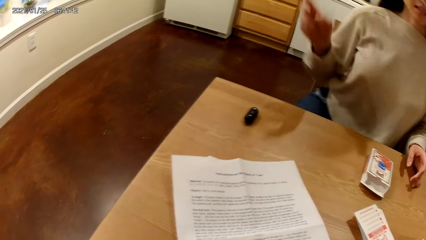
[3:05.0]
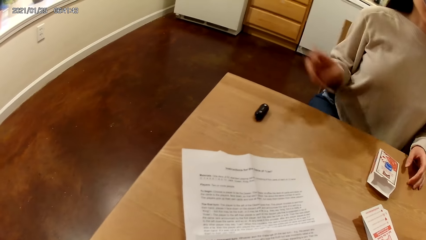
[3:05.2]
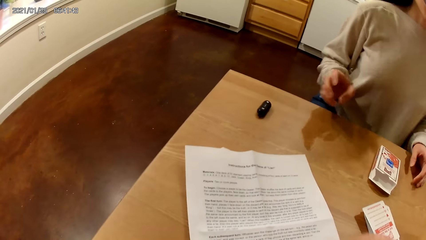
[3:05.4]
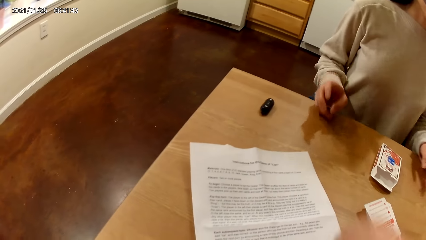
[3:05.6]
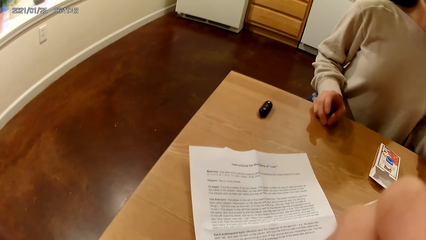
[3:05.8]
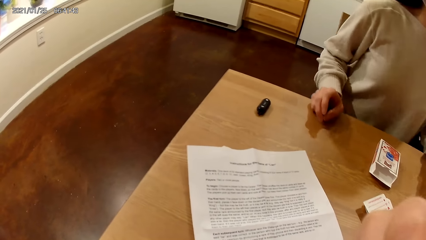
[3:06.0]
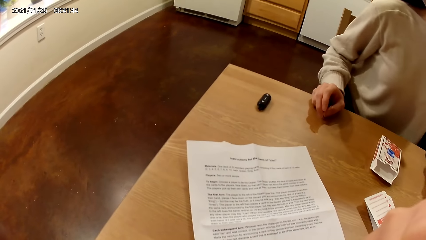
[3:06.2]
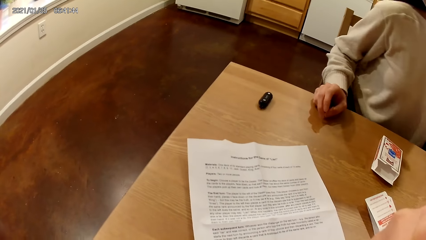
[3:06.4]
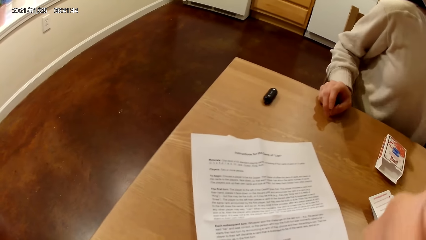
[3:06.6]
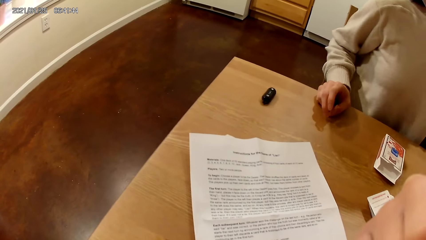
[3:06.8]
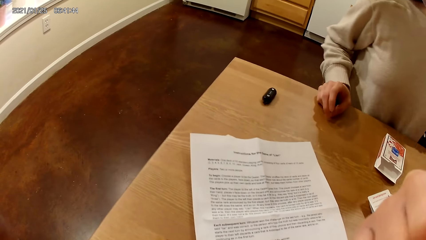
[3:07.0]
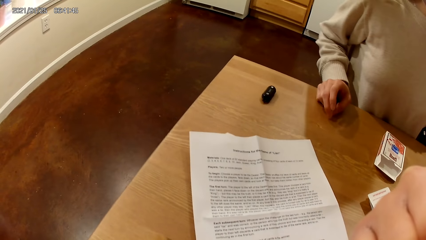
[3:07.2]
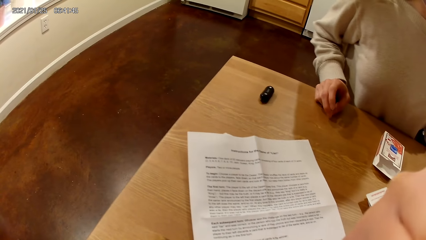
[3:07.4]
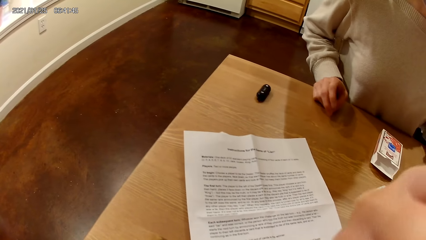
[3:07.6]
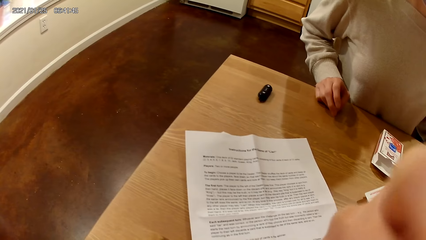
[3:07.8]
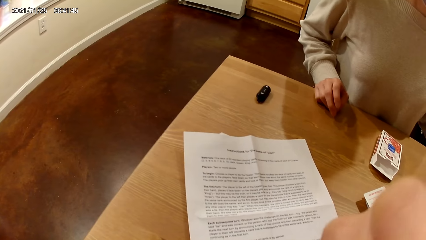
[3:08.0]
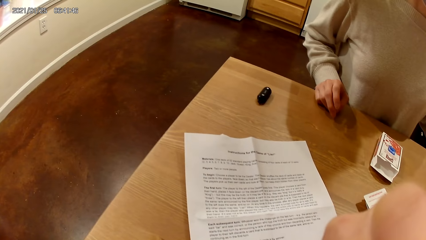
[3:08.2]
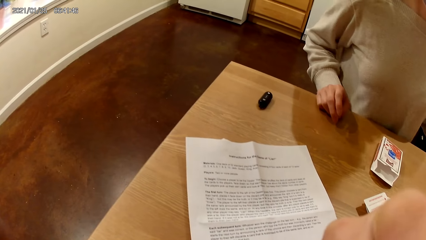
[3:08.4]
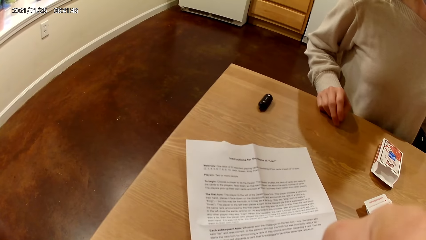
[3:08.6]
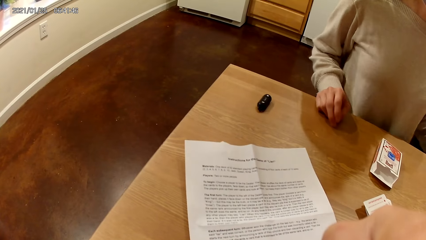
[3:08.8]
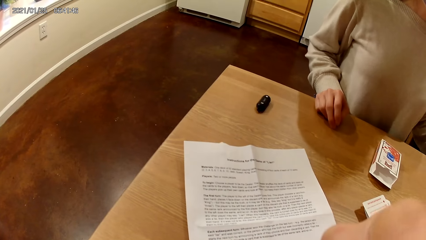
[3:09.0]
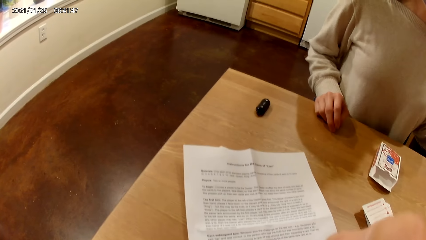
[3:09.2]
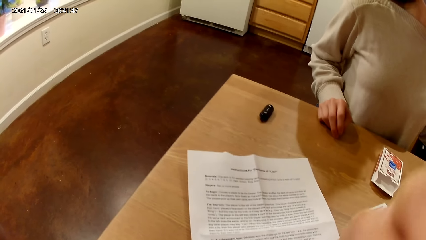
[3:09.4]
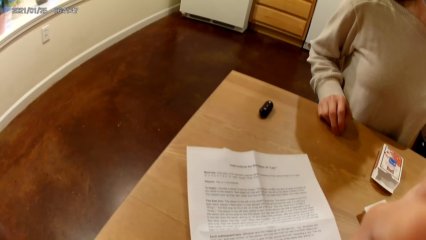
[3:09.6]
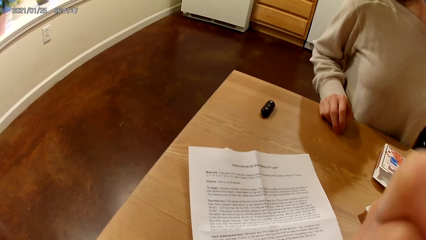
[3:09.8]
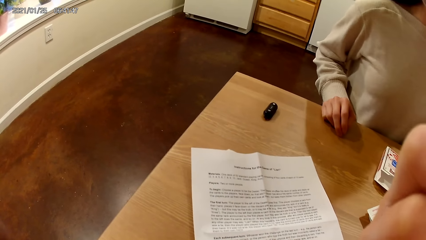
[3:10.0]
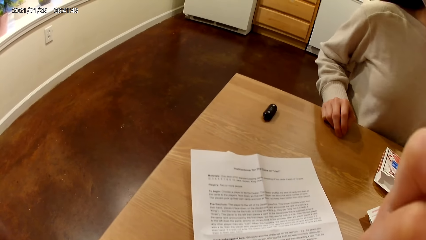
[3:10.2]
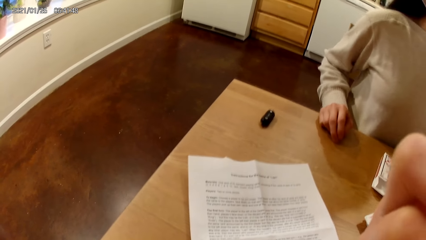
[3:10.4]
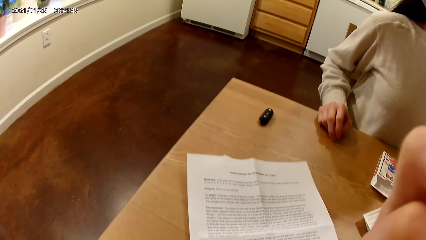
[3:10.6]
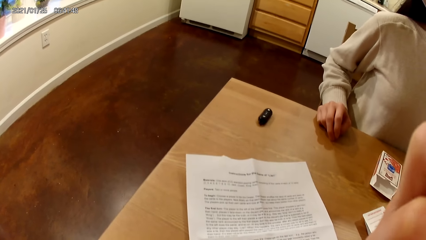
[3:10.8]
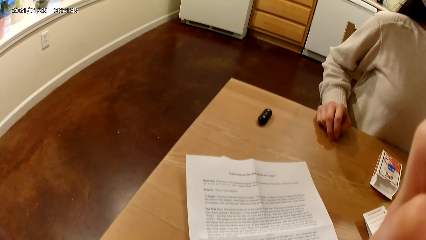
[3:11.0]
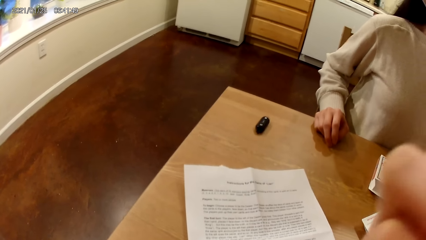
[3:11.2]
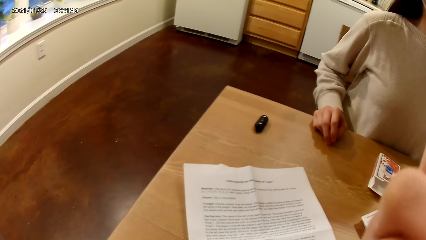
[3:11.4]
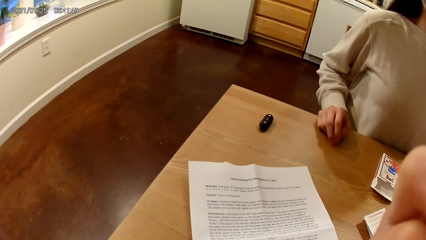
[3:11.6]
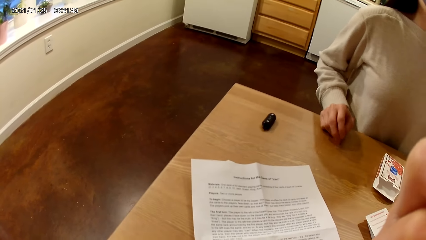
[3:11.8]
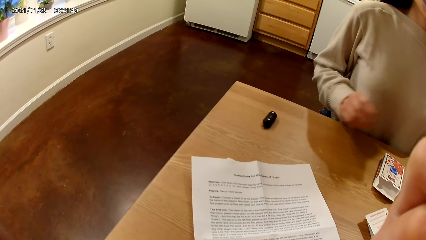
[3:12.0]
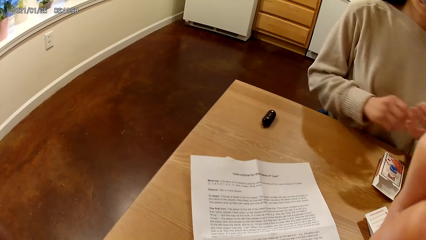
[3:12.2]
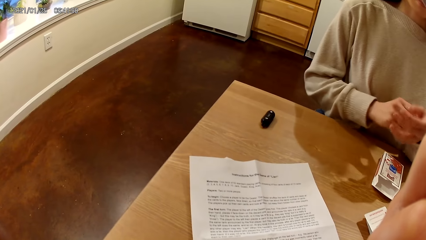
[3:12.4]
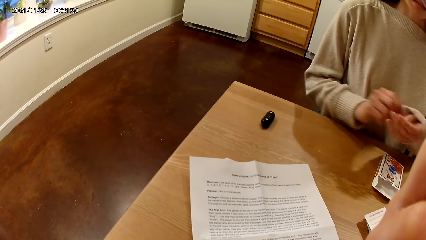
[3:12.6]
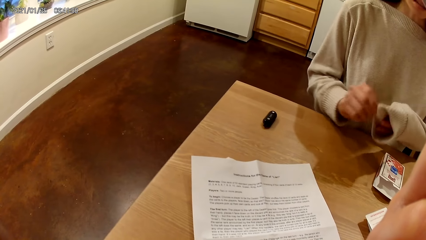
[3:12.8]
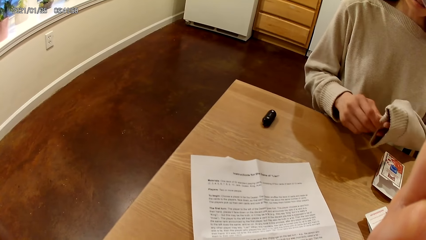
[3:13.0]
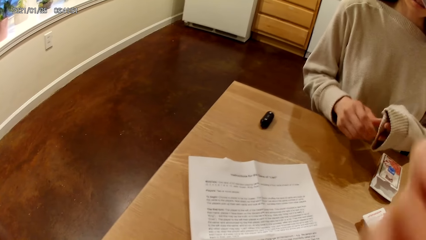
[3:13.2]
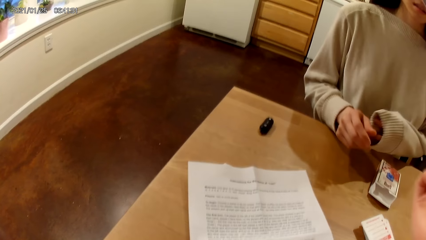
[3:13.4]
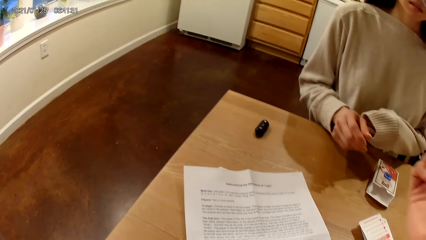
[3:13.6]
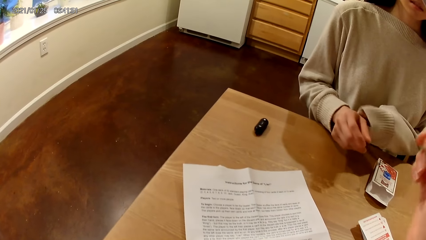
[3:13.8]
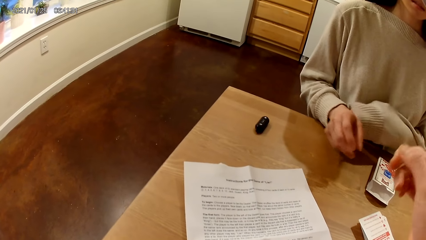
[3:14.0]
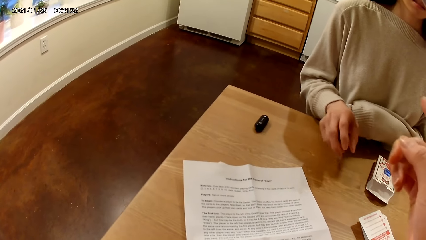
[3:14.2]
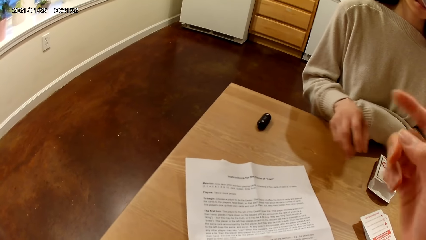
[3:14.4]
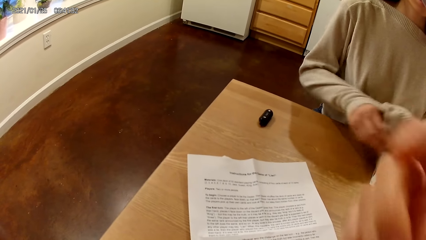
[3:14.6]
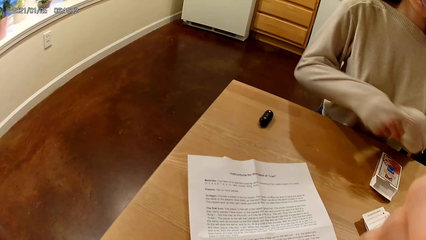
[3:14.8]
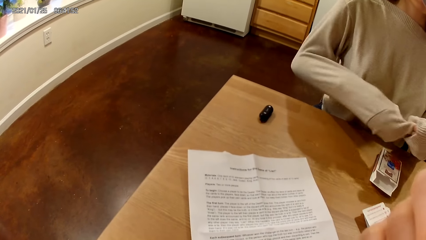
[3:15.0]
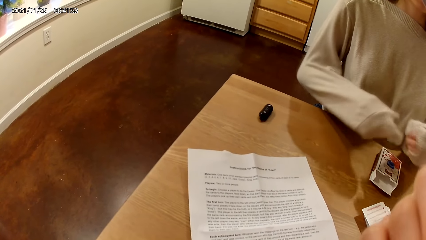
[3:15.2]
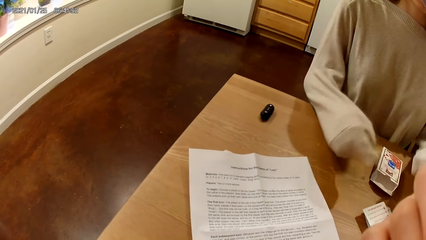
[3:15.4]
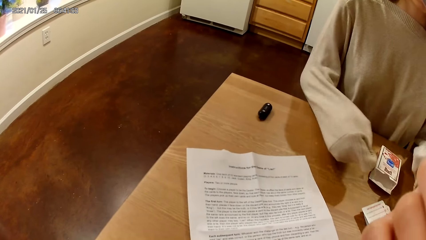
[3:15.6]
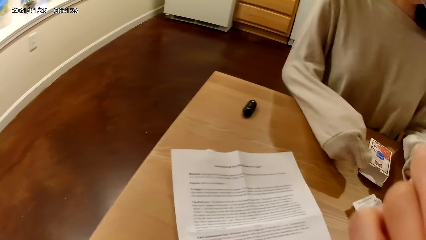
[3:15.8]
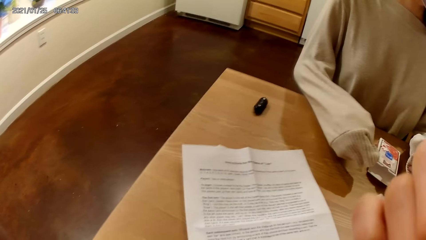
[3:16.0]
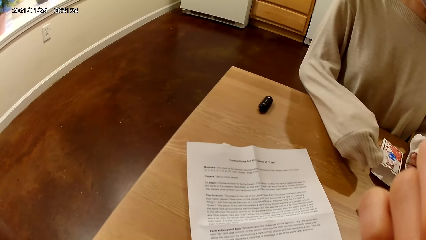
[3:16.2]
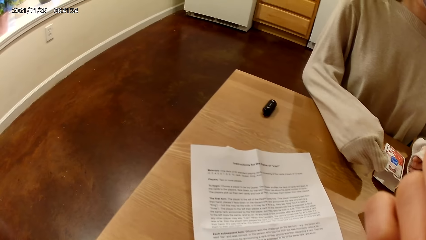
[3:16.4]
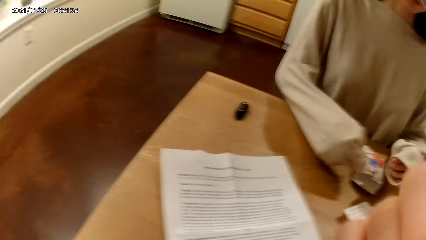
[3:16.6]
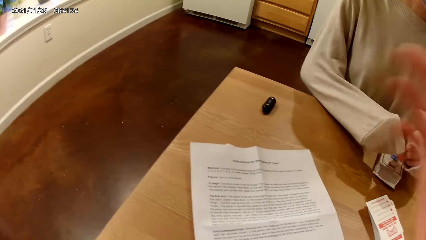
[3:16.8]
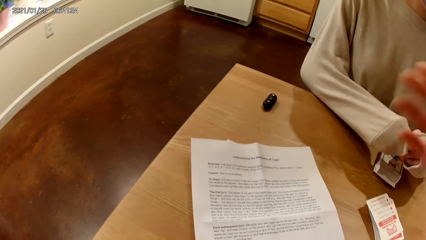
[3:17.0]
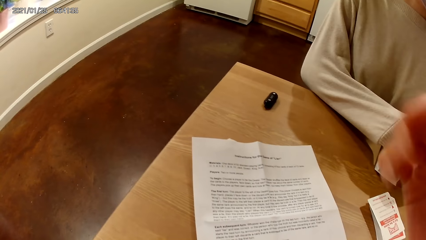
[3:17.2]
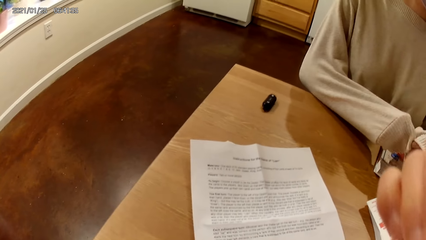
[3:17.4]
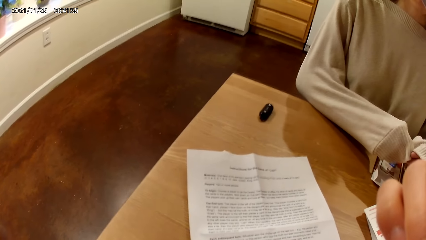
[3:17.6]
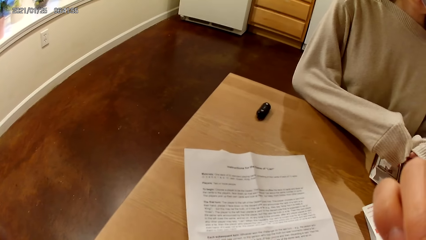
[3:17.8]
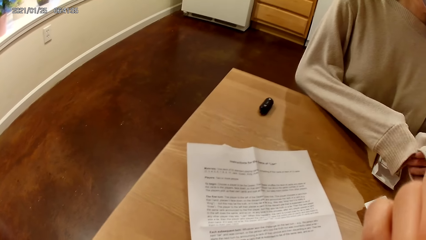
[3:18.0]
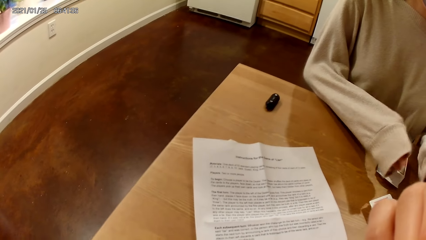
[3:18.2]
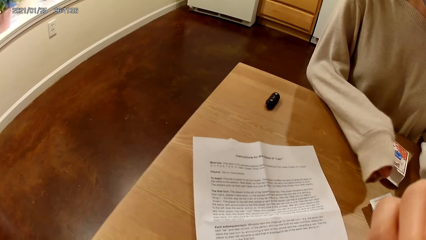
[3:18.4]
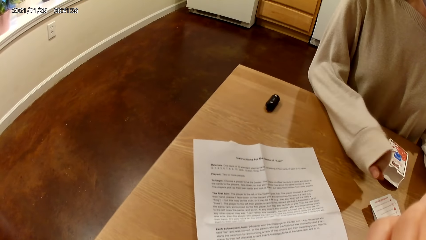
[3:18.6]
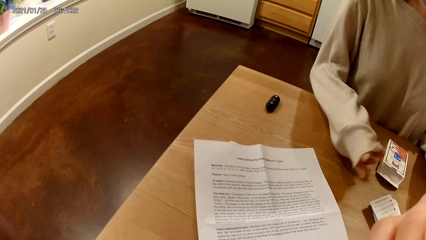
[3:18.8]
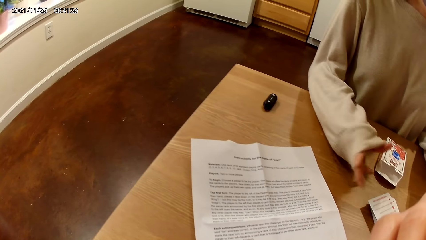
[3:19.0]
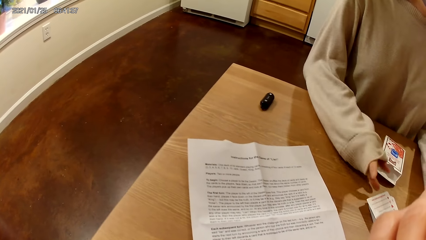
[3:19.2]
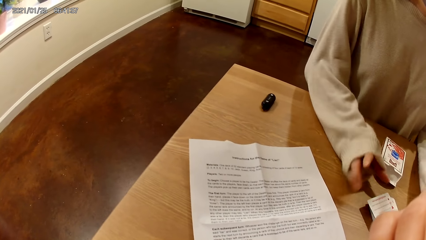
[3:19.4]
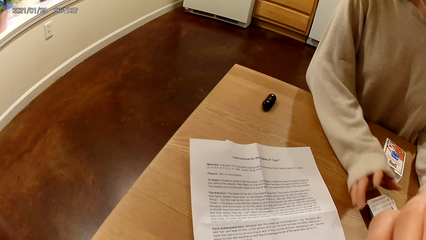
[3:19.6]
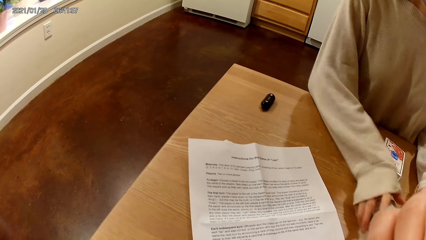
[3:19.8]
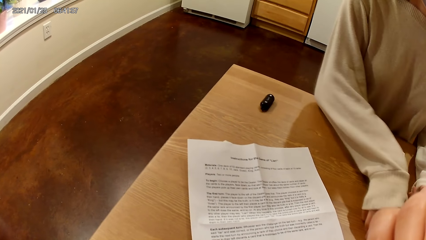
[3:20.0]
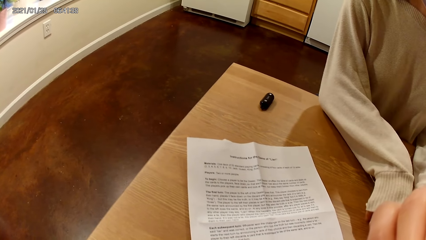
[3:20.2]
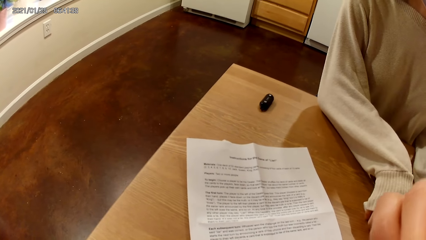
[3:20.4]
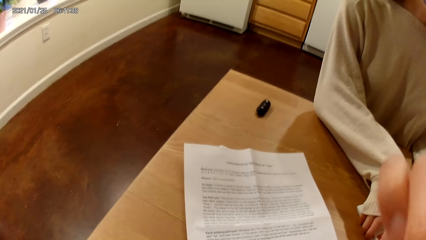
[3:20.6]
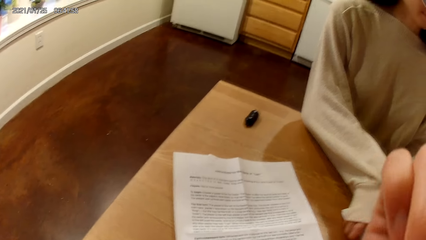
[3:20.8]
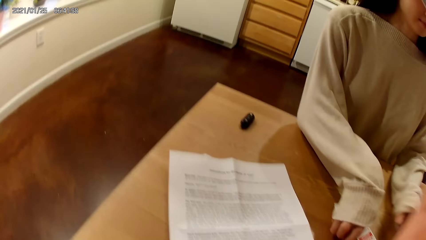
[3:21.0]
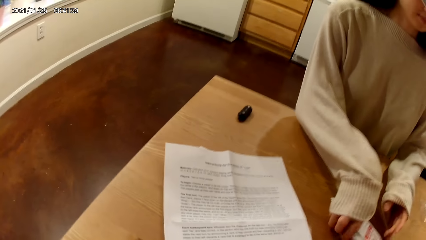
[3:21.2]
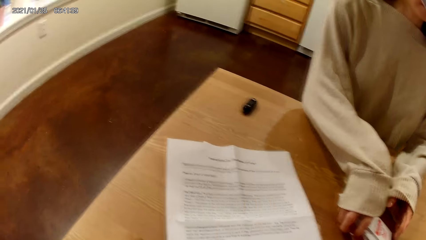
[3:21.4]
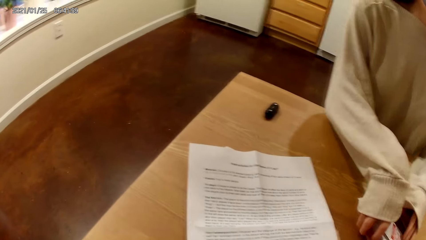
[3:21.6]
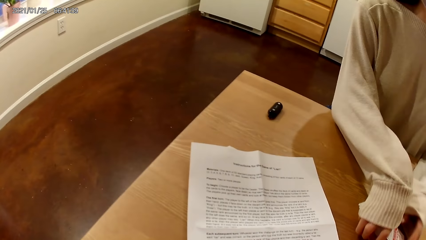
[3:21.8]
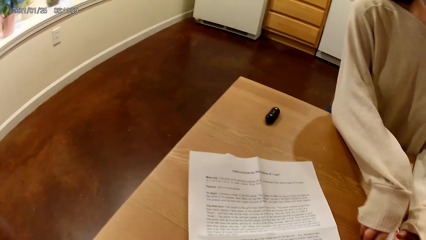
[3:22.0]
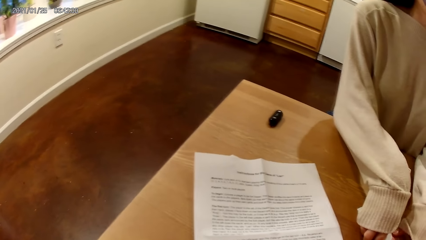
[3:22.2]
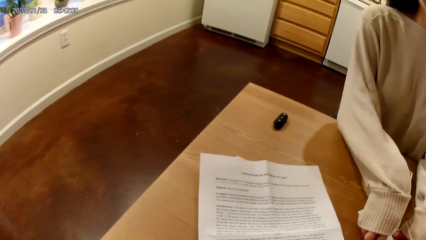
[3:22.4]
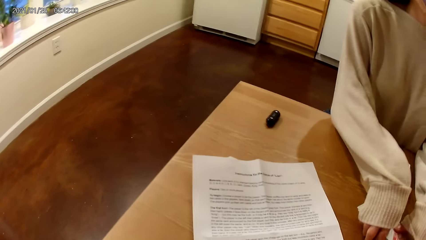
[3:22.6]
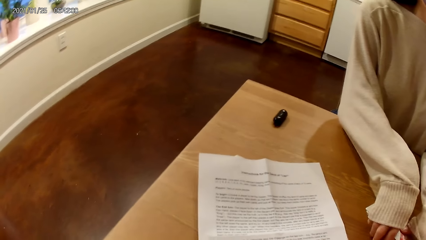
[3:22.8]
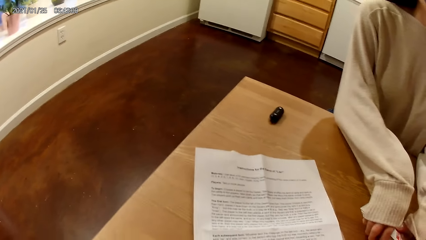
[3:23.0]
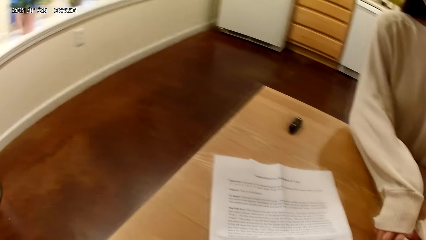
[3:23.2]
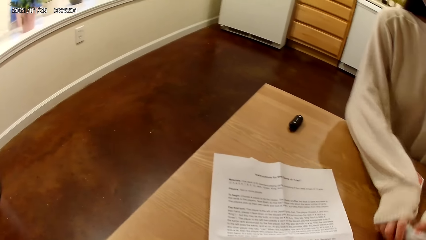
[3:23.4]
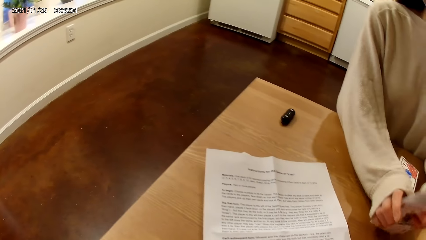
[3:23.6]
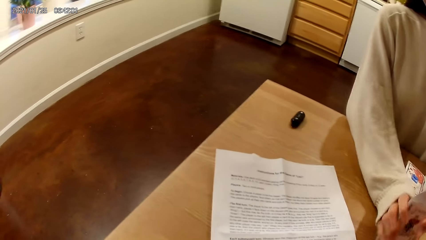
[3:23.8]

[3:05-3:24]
A woman responds to the camera wearer. The woman touches the table with her right hand. The camera wearer speaks to the woman. The woman pulls the left sleeve of her sweater with her right hand. The camera wearer talks to the woman. The woman pulls the right sleeve of her sweater with her left hand. The woman takes the deck of playing cards on the table with both hands. The camera wearer speaks to the woman.
